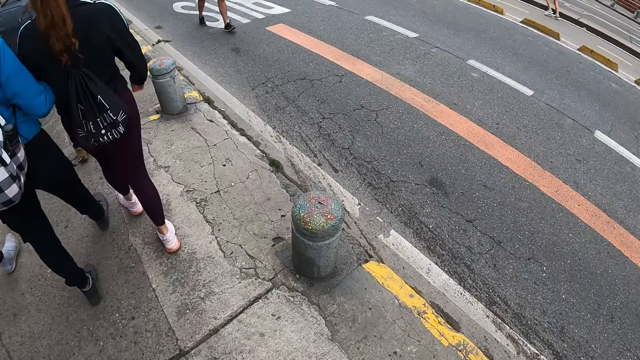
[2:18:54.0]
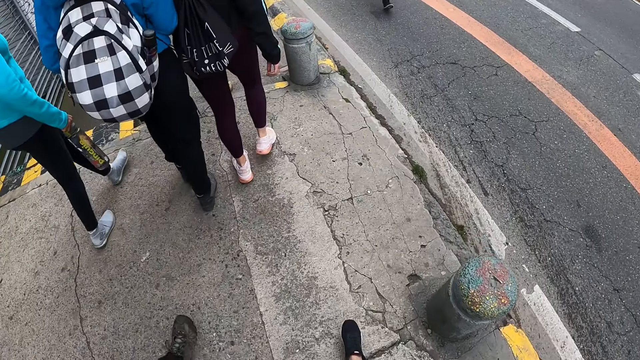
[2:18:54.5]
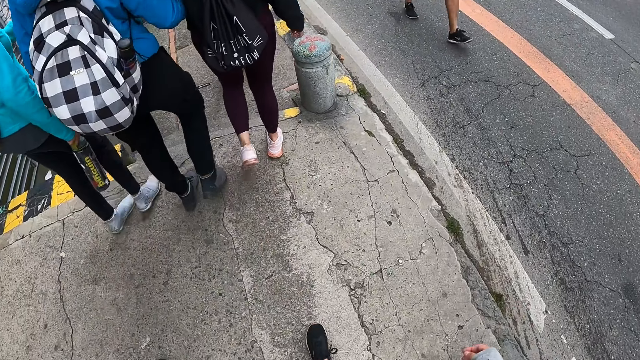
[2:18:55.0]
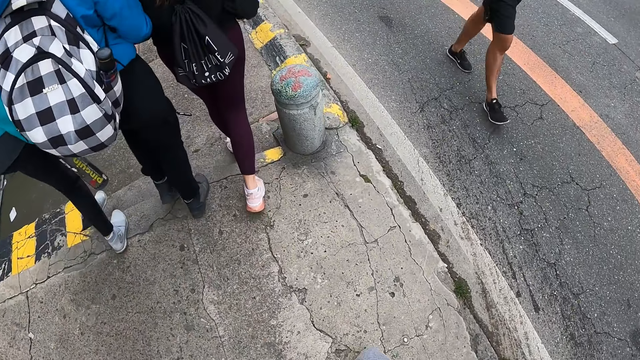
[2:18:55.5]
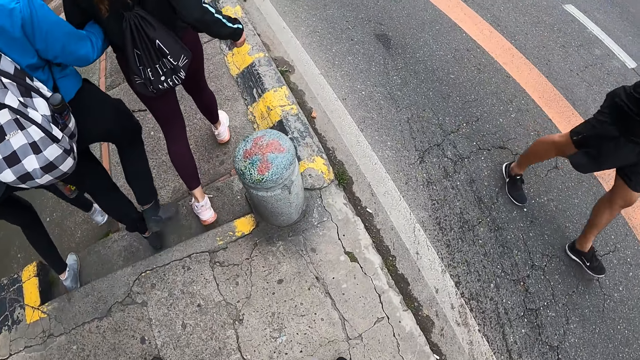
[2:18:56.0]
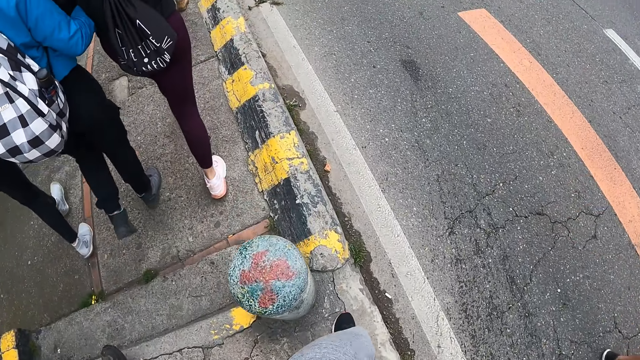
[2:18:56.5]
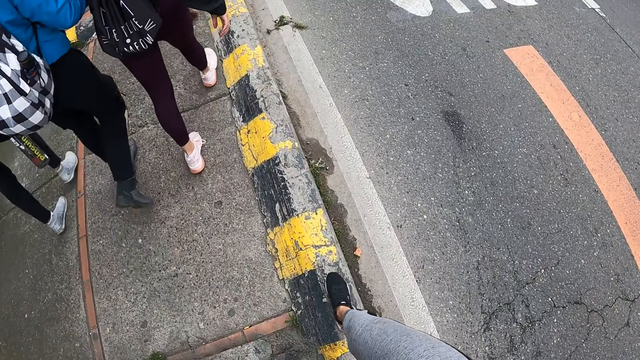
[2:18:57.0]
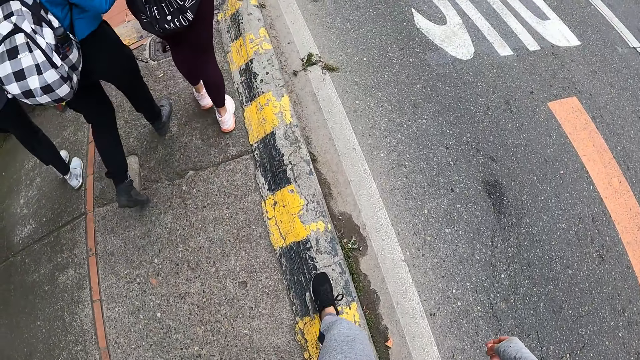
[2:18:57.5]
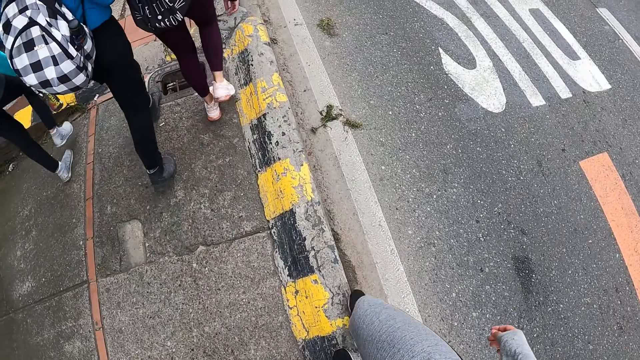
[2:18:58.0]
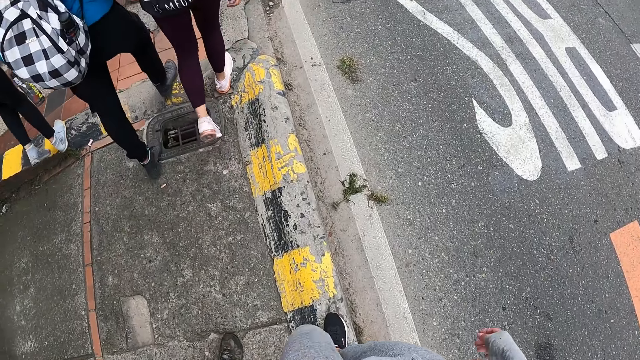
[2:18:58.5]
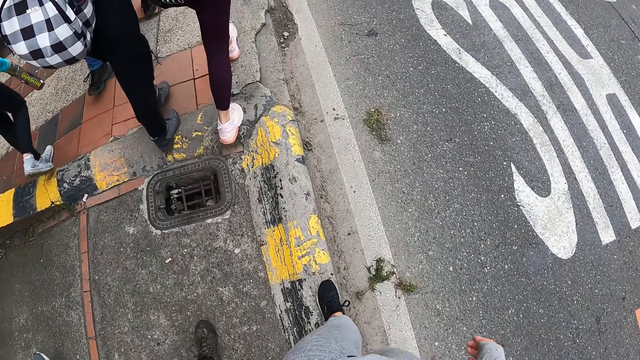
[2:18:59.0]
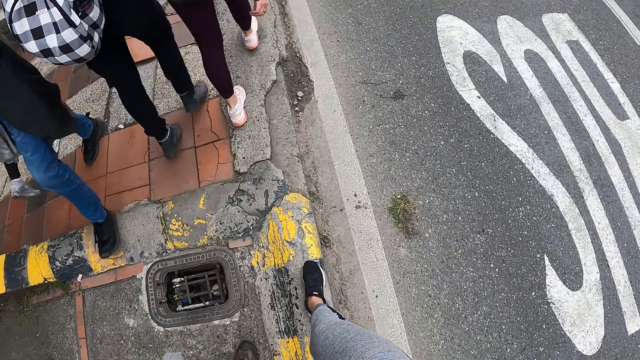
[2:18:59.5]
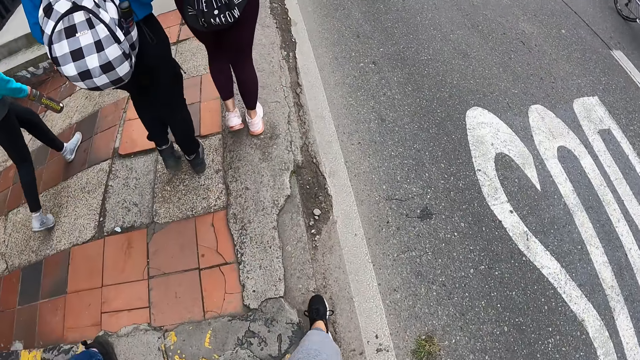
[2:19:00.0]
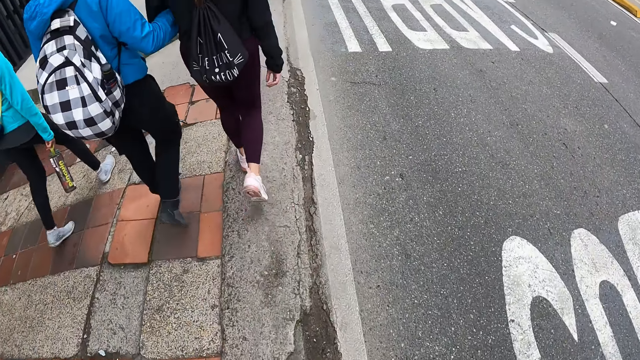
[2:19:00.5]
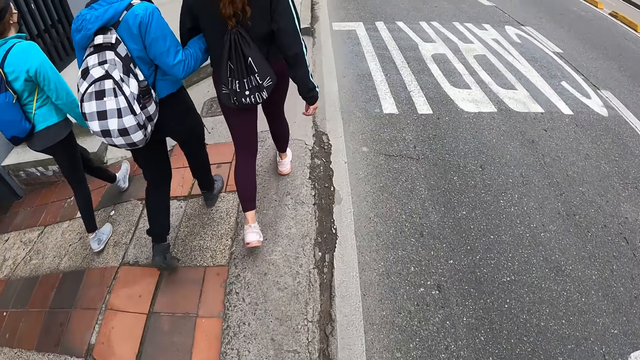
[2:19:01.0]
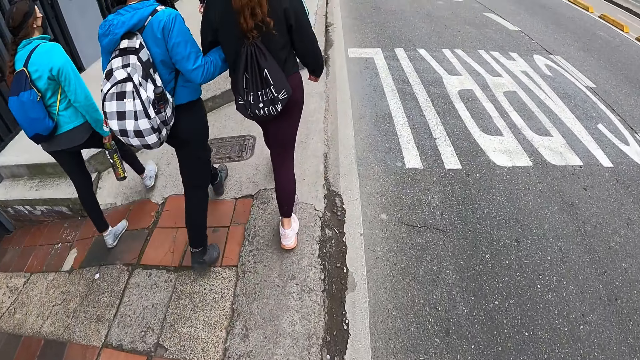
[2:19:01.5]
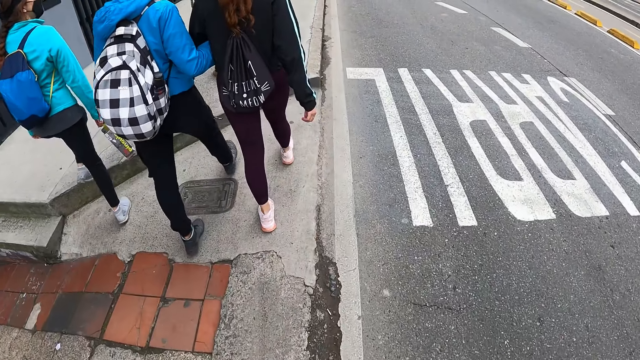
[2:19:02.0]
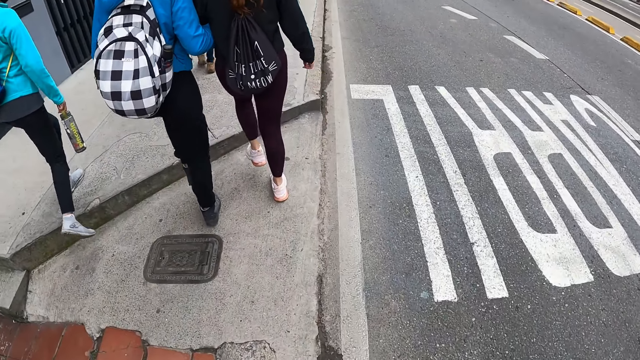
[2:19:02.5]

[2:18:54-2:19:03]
Three people walk ahead of the camera wearer. Another person walks past the camera wearer. The camera wearer walks on a curb. They walk on the road.

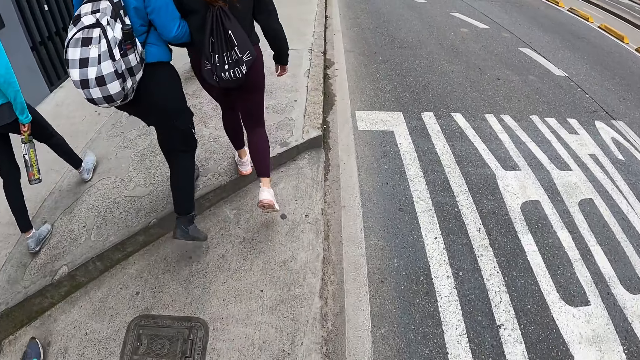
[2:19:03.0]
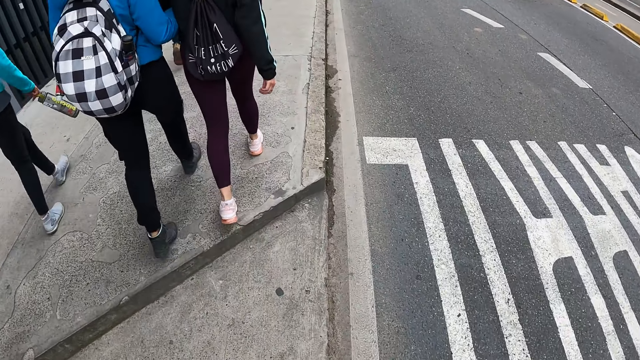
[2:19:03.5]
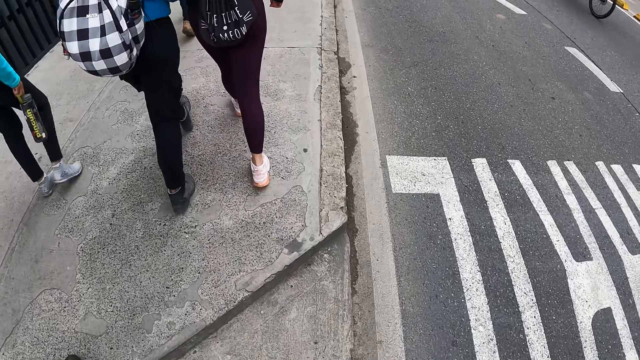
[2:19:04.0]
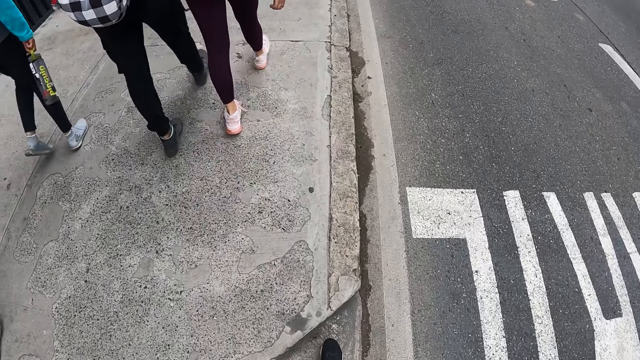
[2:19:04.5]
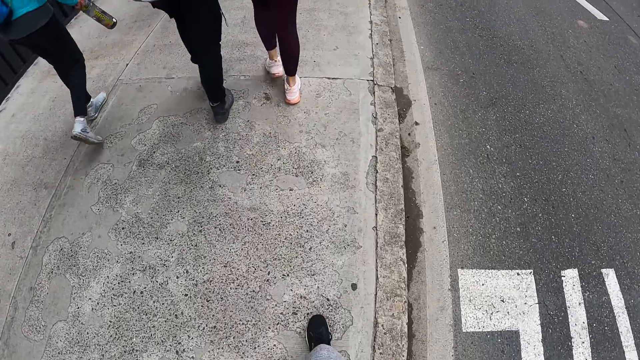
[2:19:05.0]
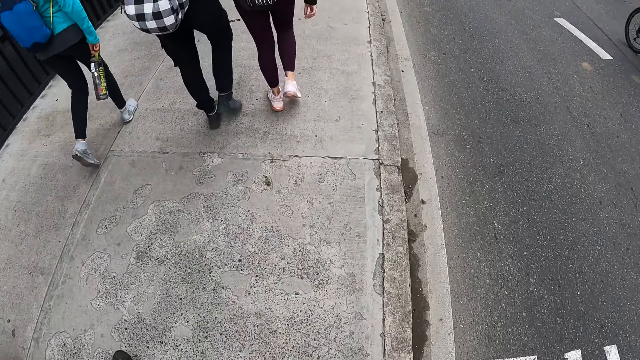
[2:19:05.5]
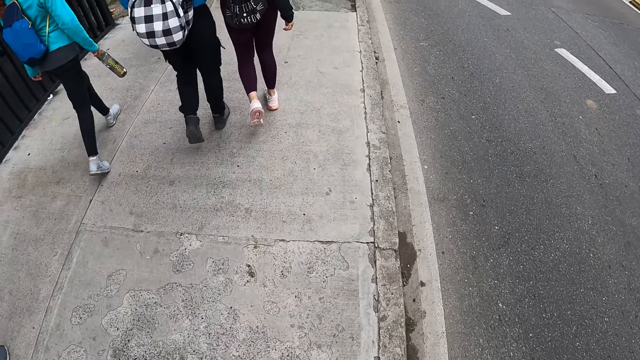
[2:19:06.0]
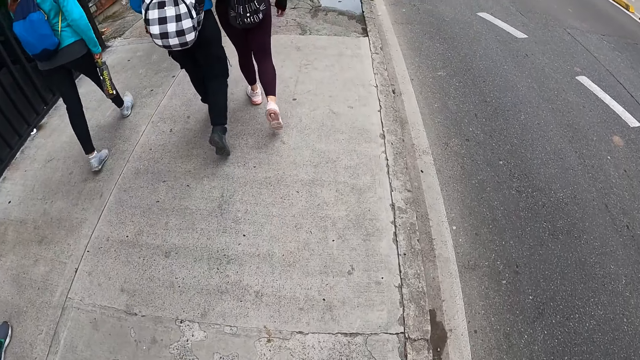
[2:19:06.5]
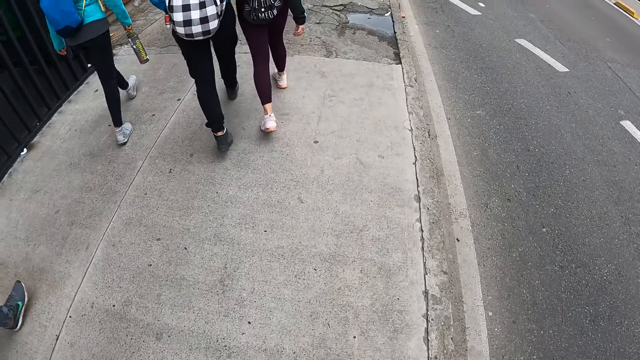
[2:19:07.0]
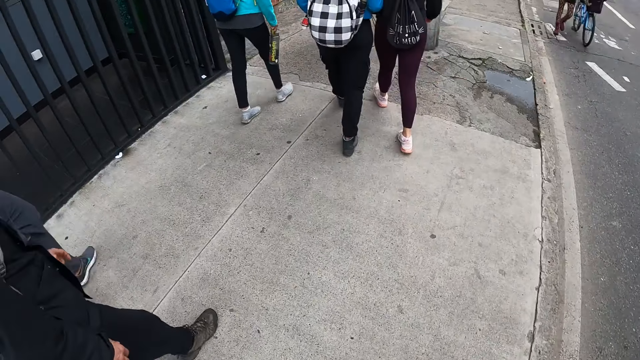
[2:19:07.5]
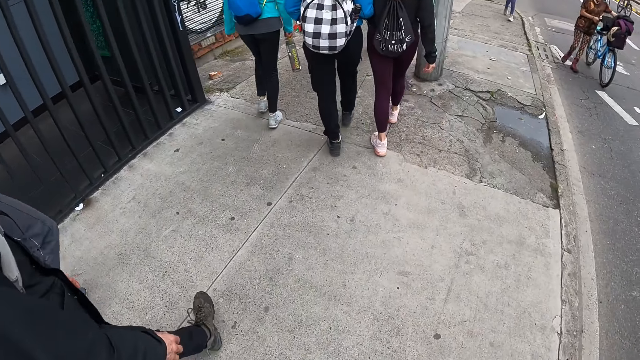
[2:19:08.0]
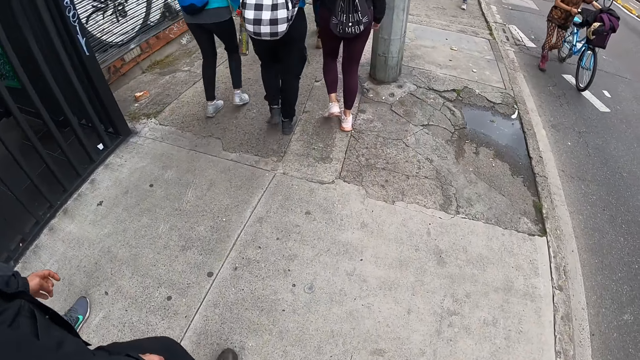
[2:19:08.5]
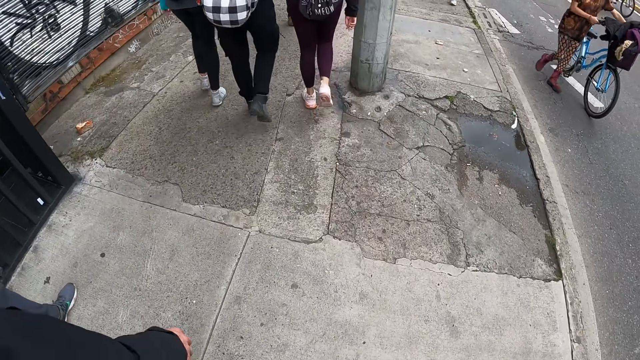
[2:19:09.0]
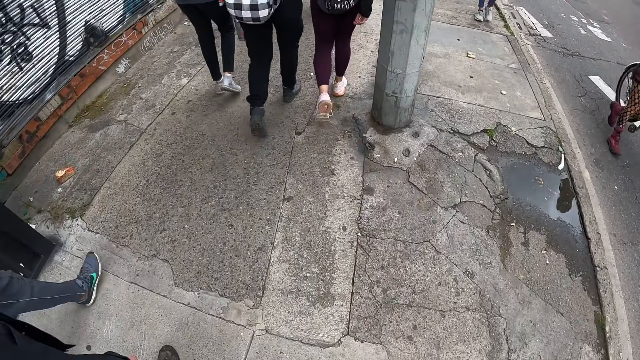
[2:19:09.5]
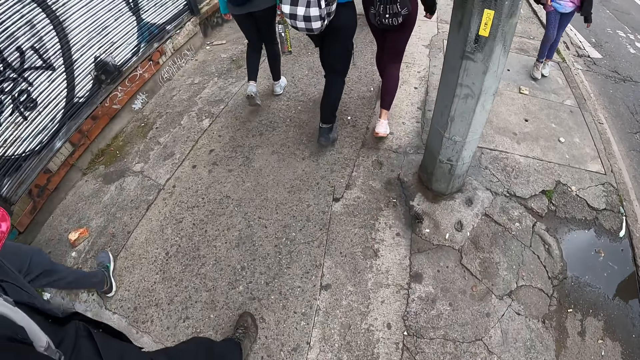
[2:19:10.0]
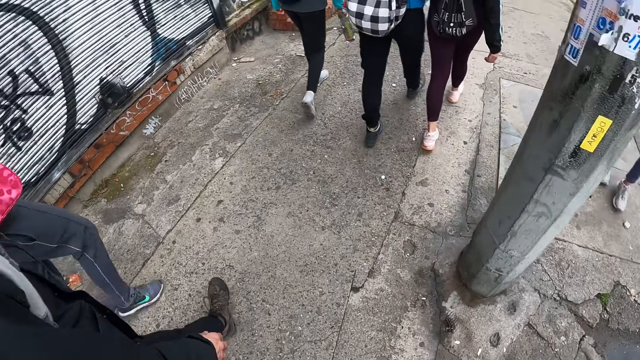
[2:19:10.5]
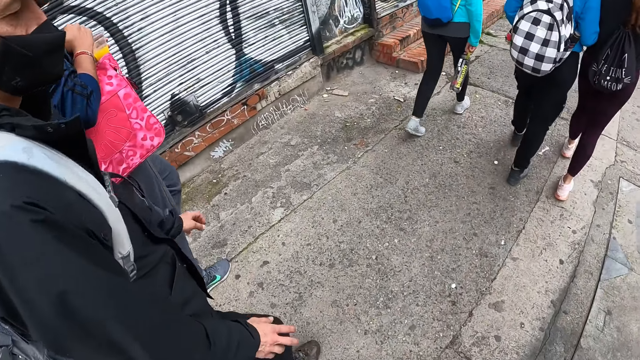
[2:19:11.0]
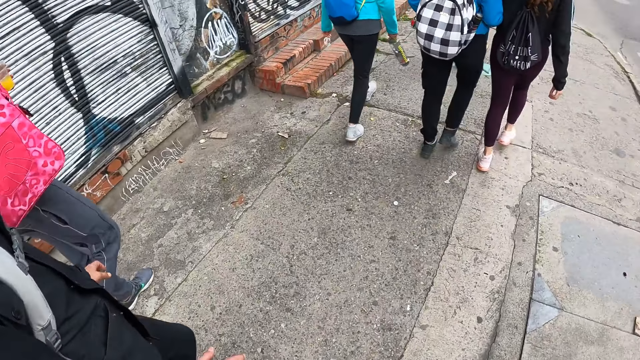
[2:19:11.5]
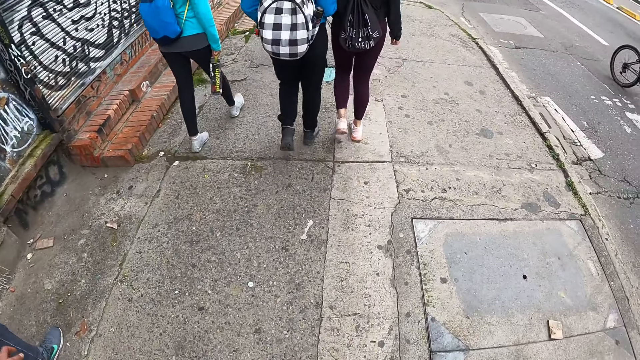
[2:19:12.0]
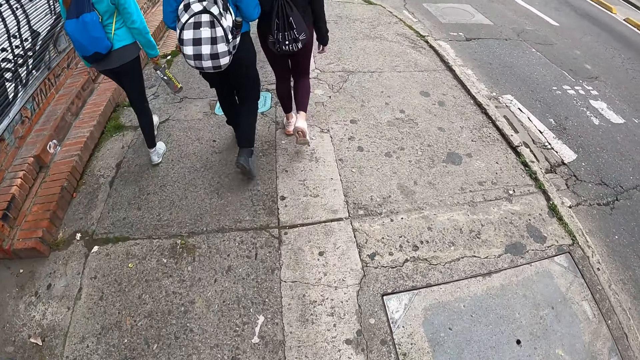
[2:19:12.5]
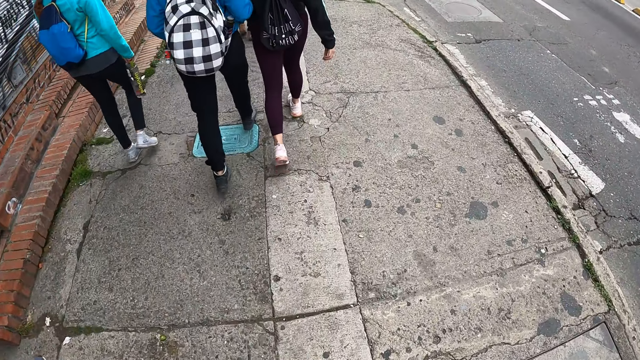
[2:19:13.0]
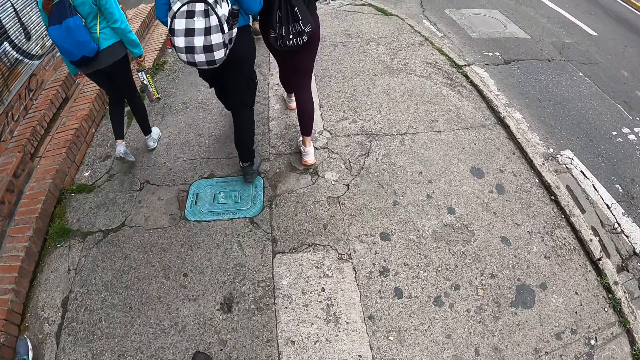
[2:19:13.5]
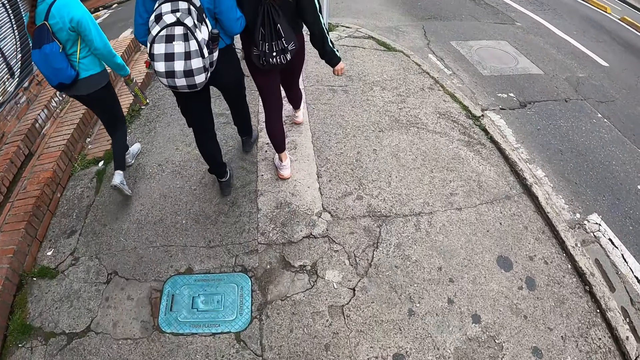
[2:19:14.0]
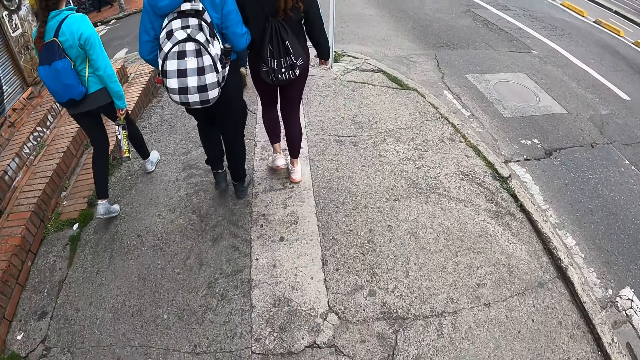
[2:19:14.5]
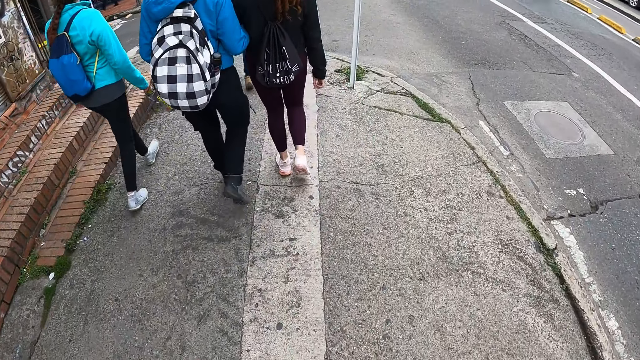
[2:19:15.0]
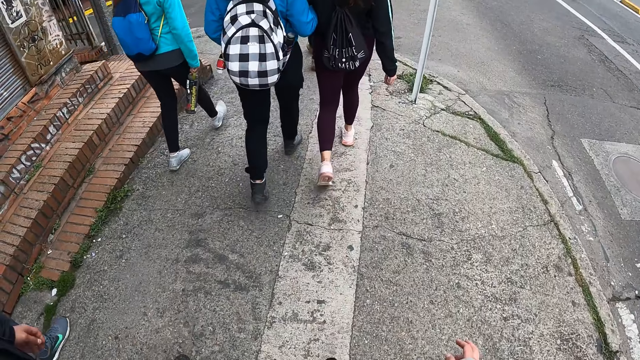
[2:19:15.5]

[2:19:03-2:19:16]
Two people walk on the pavement. The camera wearer walks on the pavement. They look aside. They walk on the pavement. They look at a person. They walk on the pavement.
